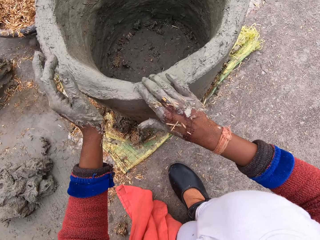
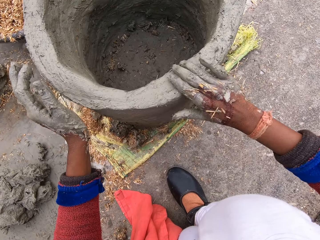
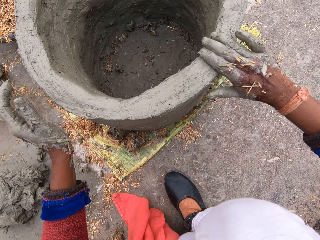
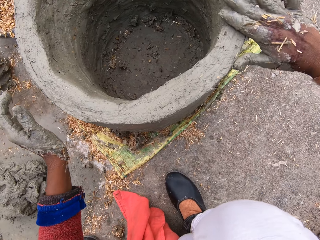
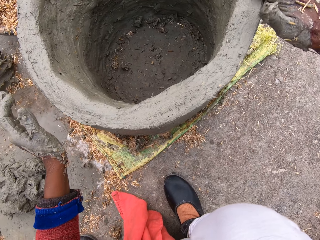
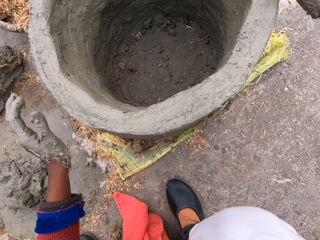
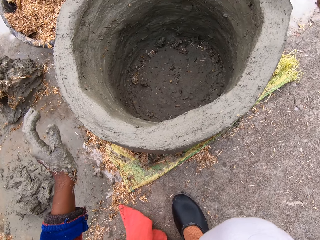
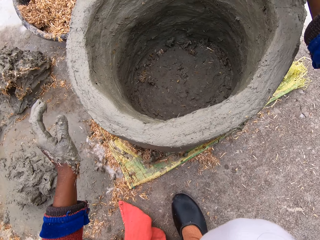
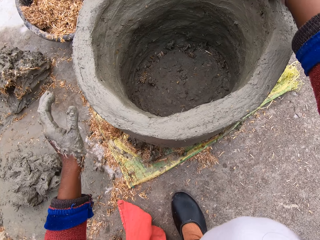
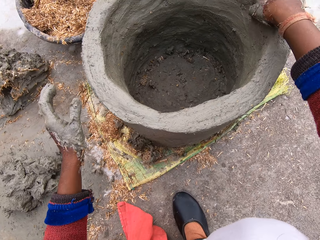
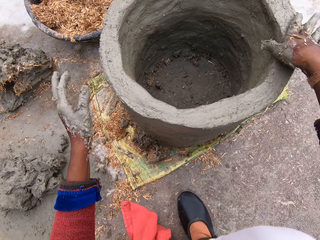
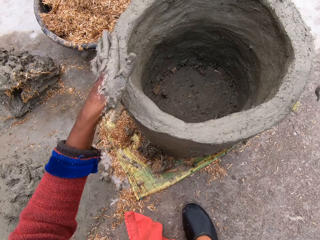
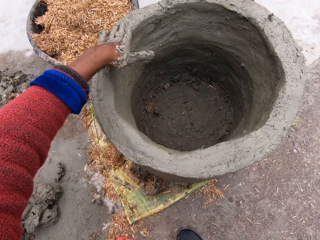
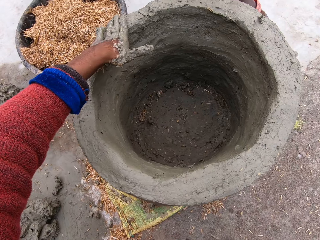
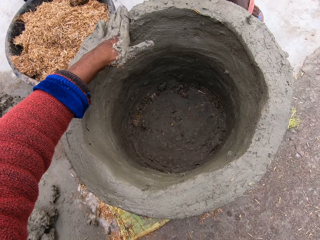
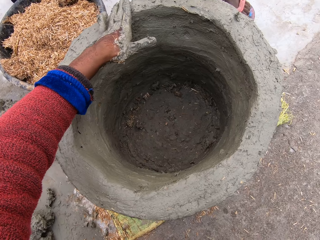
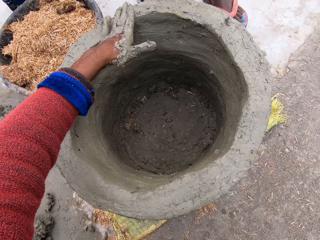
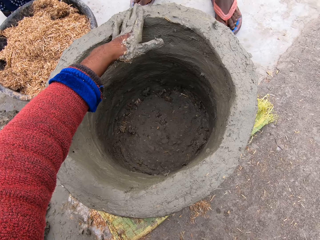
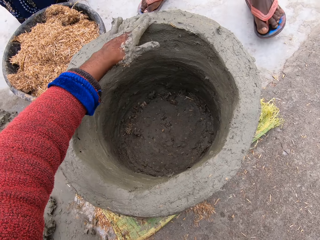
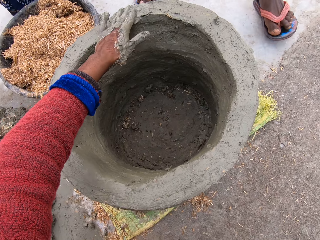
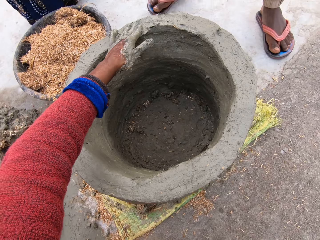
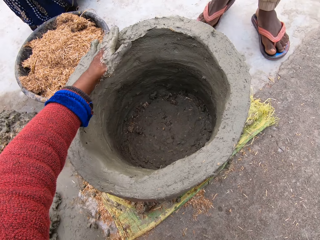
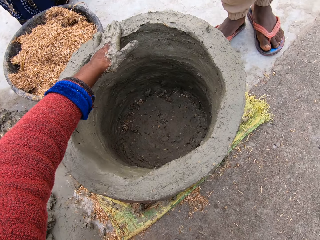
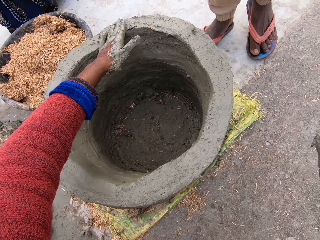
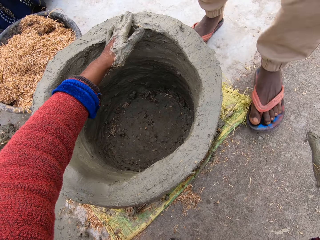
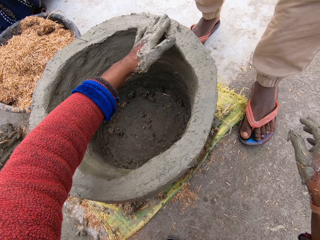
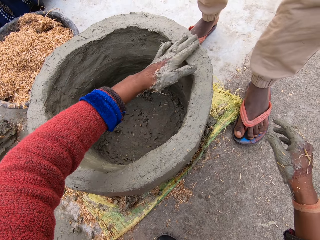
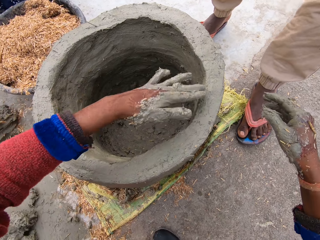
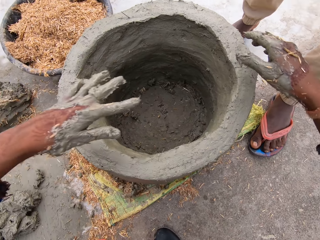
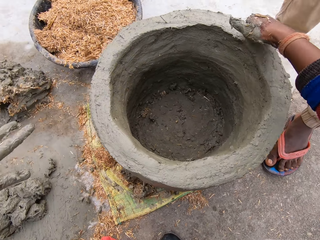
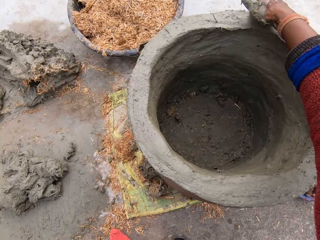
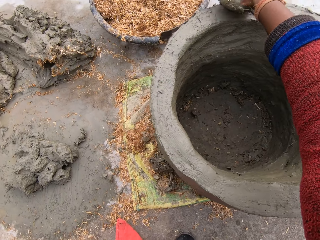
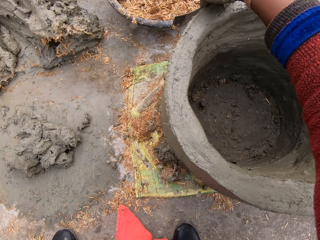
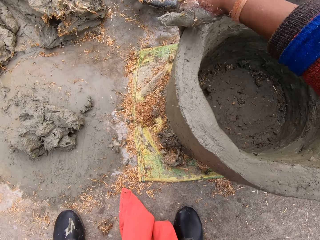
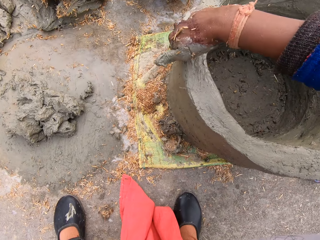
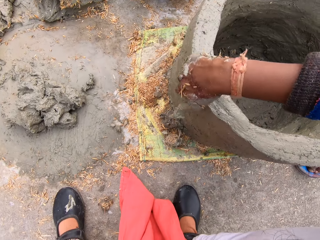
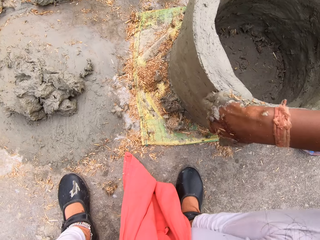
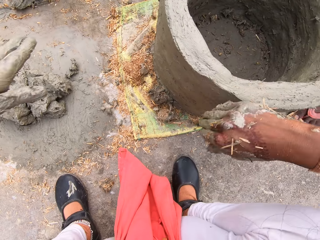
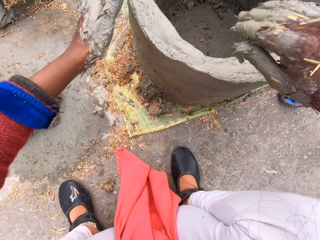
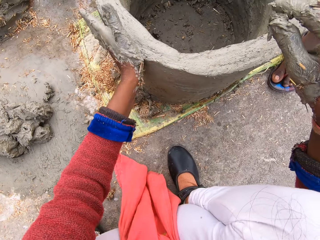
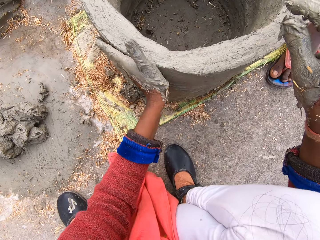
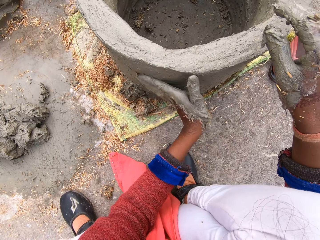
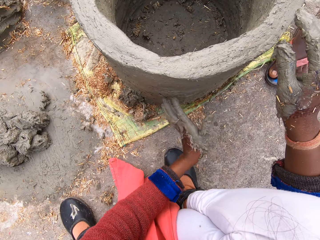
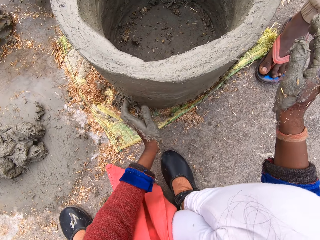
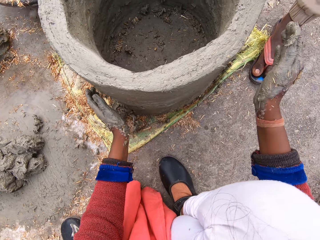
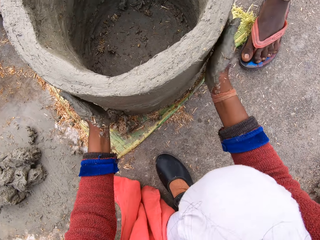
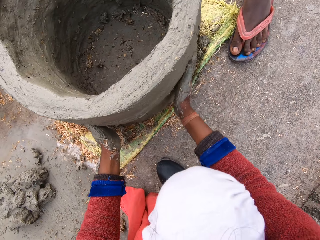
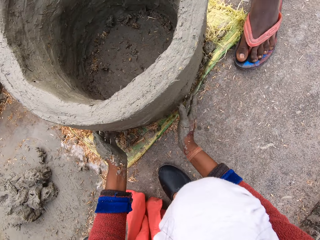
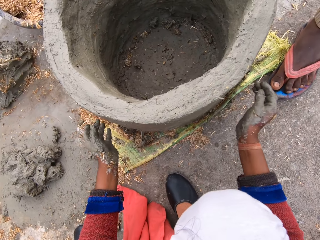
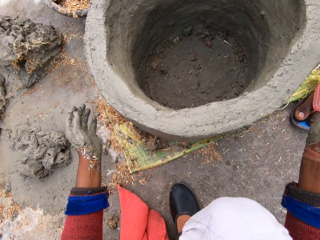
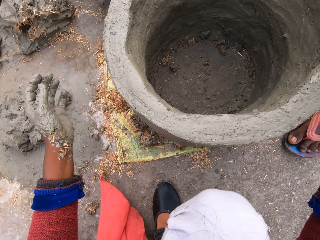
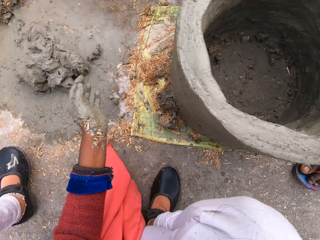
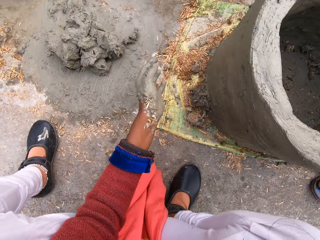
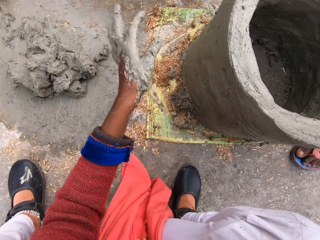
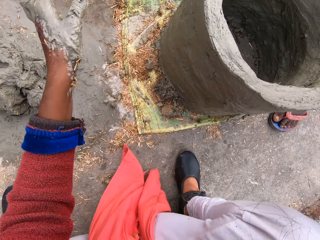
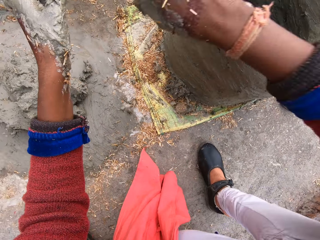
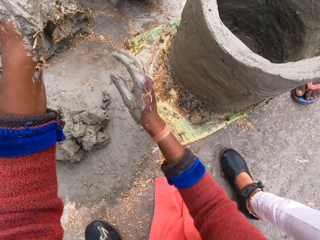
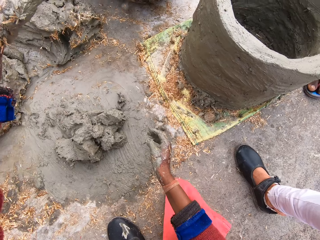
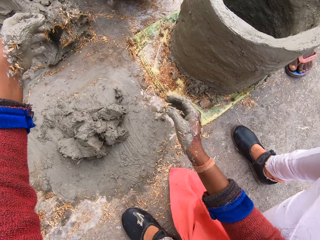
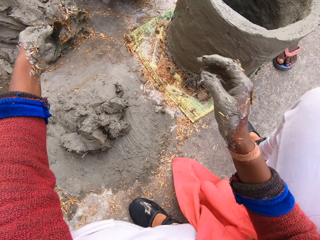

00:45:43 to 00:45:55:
The camera wearer moves the hands towards the pot. They mold the pot. They remove the hand from the pot. They mold the pot. A person moves a leg. The person moves a leg repeatedly. The camera wearer removes the hand from the pot. They move the hand towards the pot. They mold the pot. They remove the hand from the pot. They mold the pot with the other hand. They move the hand towards the pot. They mold the pot. They move towards a clay on the floor. They remove the hands from the pot. They move the left leg. They move the hands.

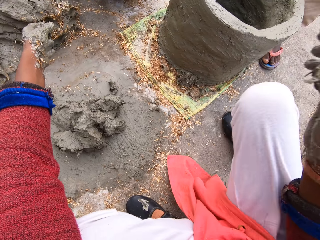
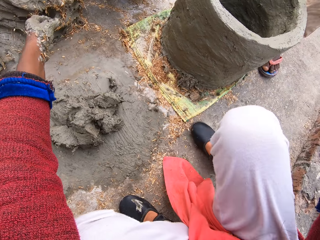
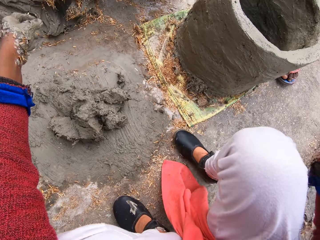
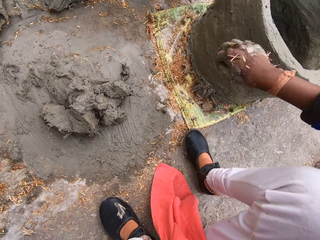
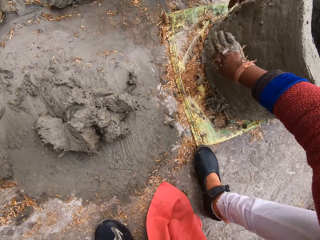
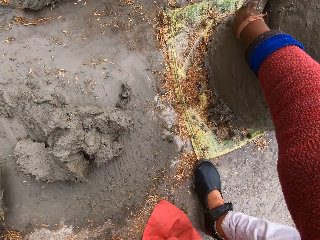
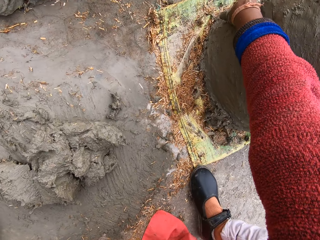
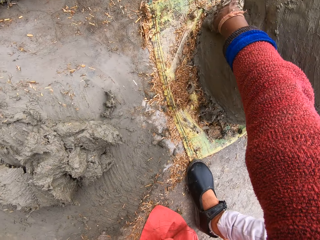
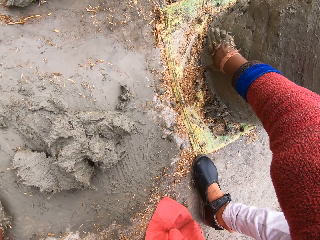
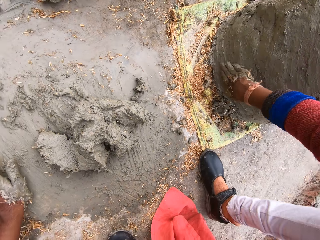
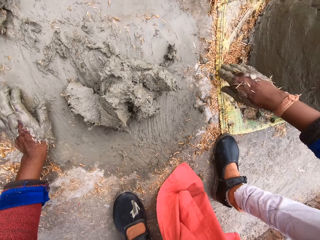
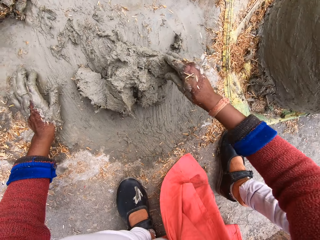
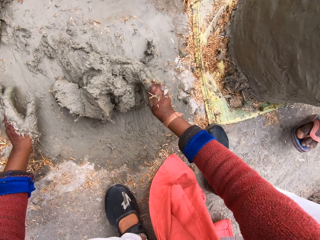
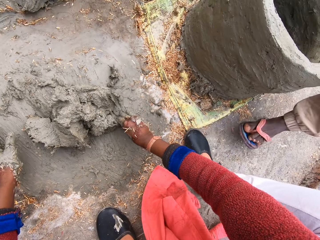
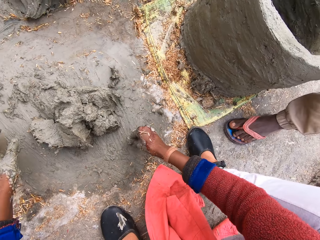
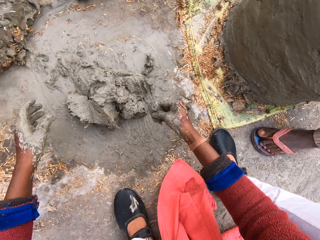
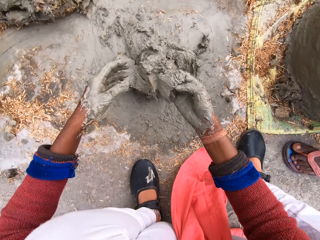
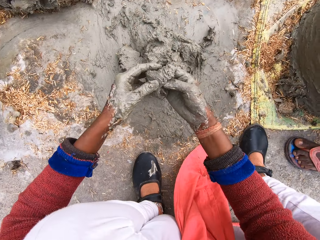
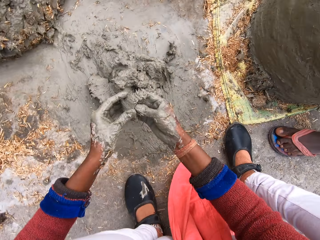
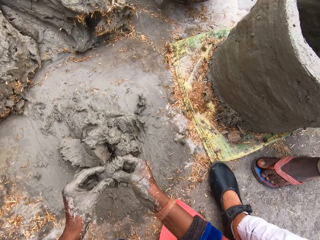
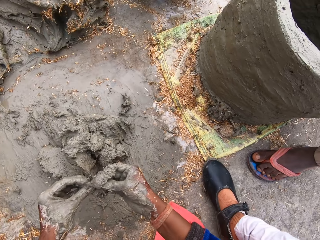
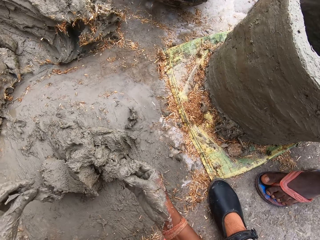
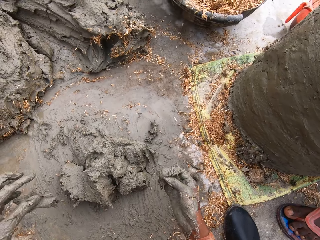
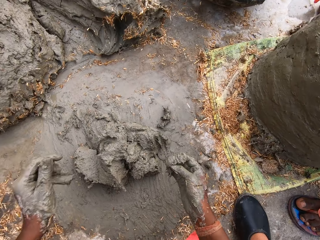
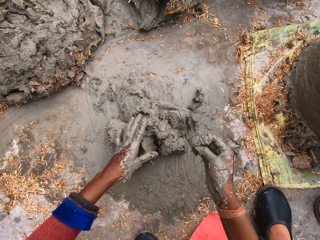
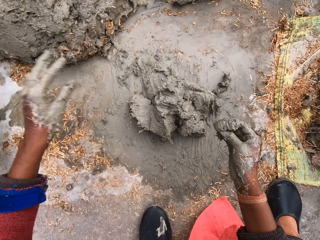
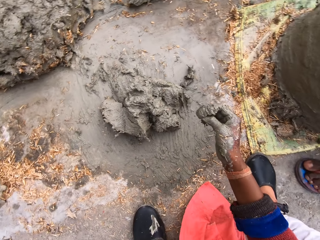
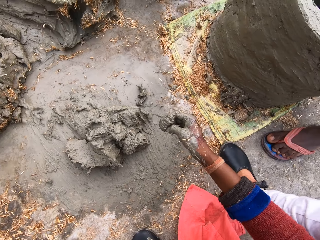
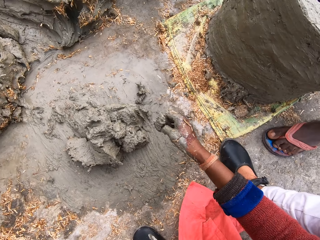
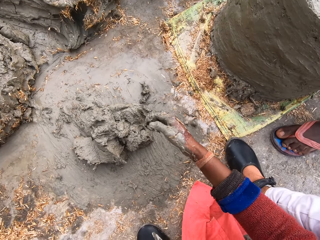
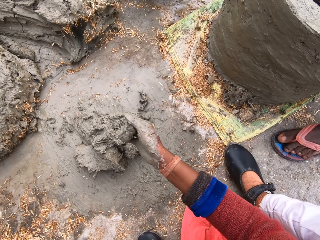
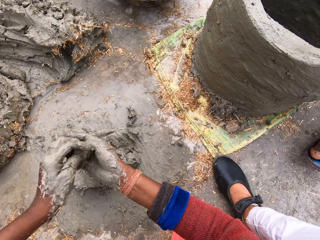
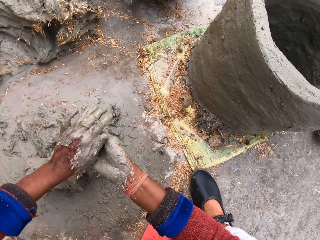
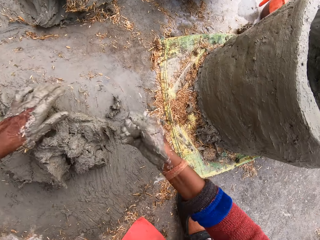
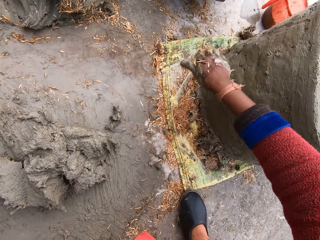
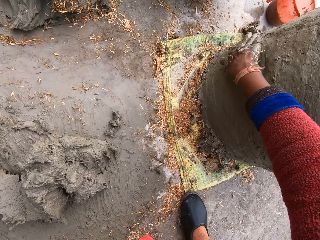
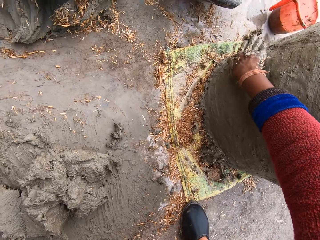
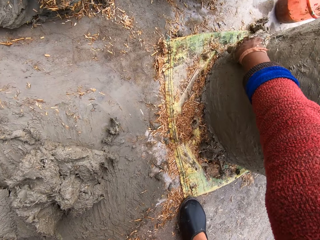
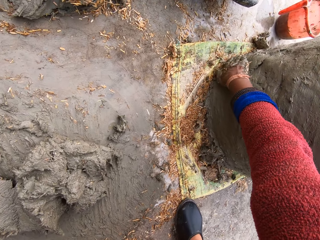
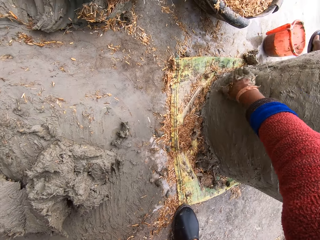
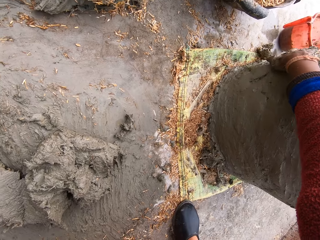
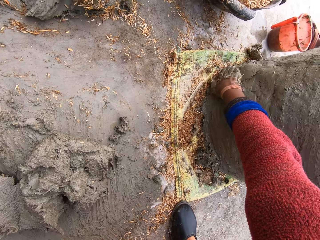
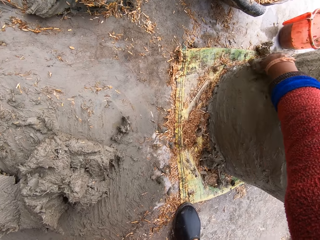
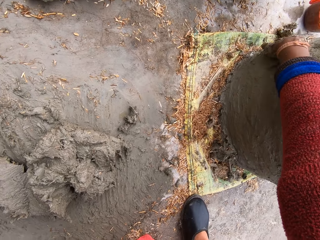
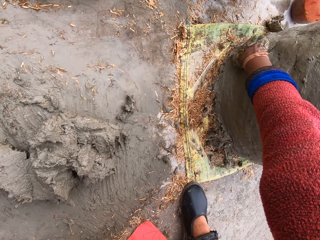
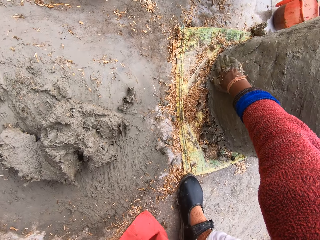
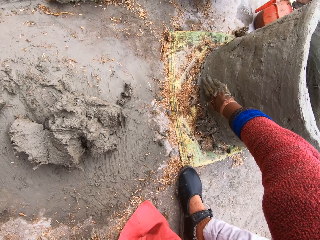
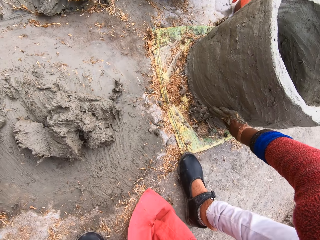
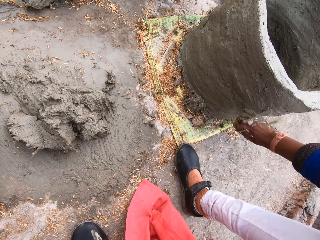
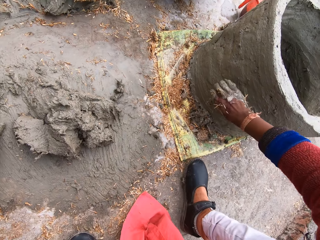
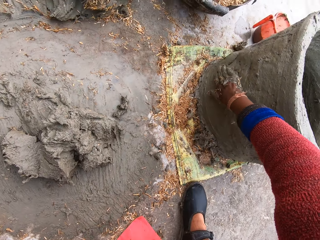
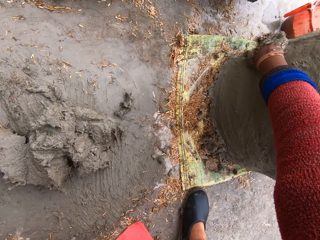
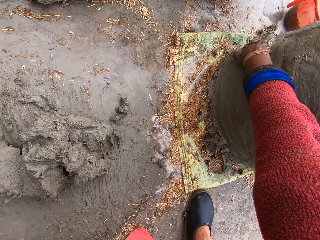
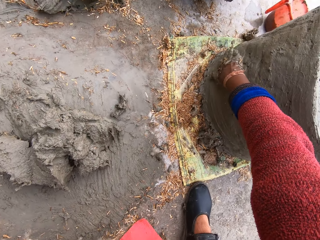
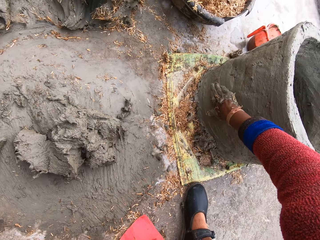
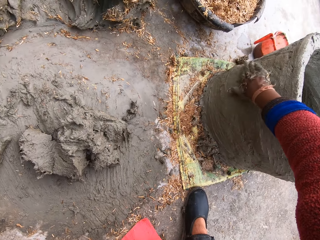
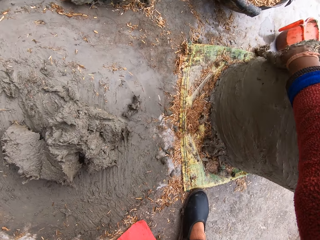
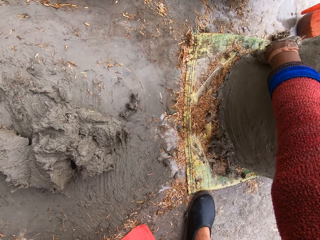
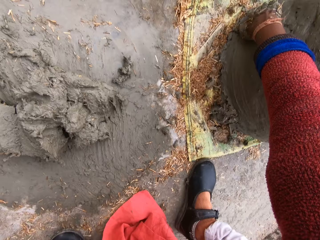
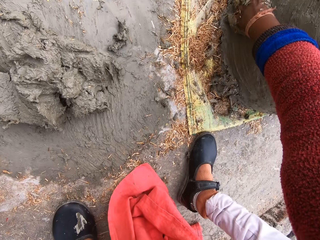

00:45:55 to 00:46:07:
The camera wearer moves a leg. She rests her left hand on the floor. She molds the pot. She removes the hand from the pot. She scoops clay on the floor with her right hand. She lifts the left hand. A person walks towards the pot. The camera wearer cuts the clay in her right hand with her left hand. She holds the clay with the other hand. She drops the clay in her left hand on the clay on the floor. She moves the left hand. She takes water with her left hand from a bucket on the floor. She wets the clay in her right hand with the water in her left hand. The person moves back. The camera wearer holds the clay with both hands. She moves the clay towards the pot. She pastes the clay in her right hand on the plant pot. She molds the pot. She moves the right leg.
